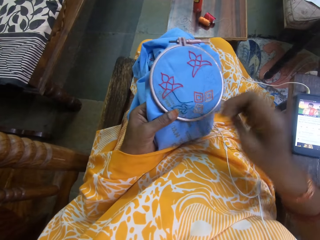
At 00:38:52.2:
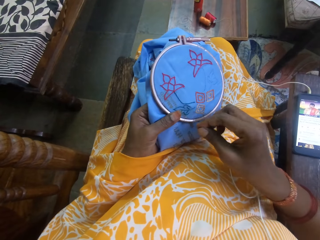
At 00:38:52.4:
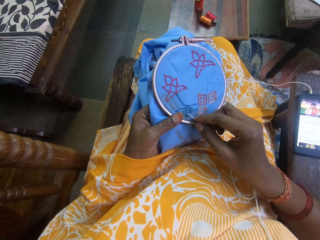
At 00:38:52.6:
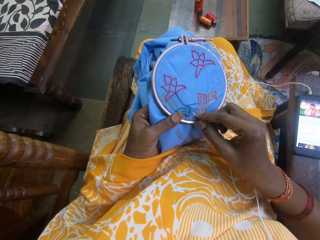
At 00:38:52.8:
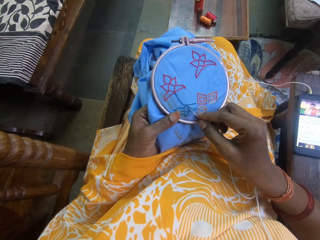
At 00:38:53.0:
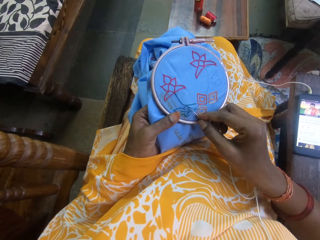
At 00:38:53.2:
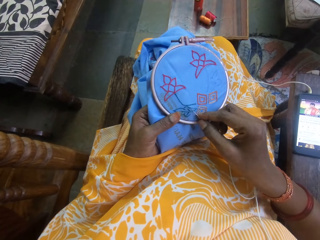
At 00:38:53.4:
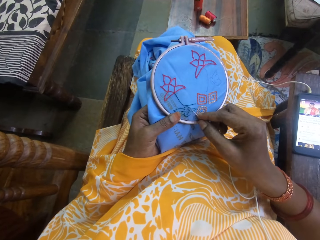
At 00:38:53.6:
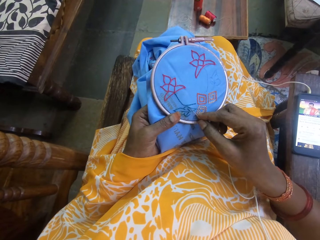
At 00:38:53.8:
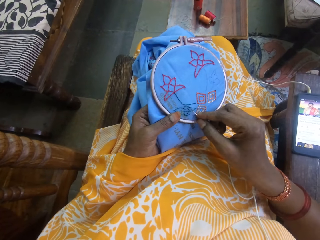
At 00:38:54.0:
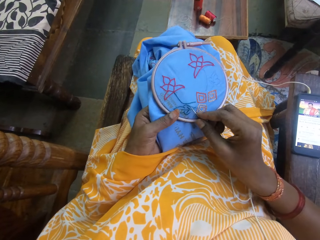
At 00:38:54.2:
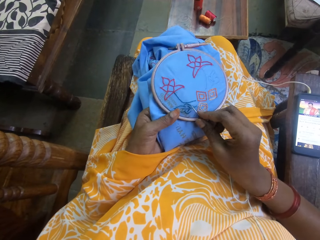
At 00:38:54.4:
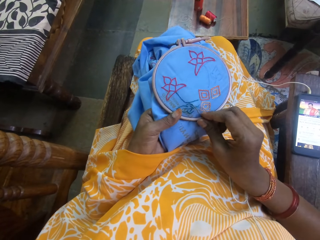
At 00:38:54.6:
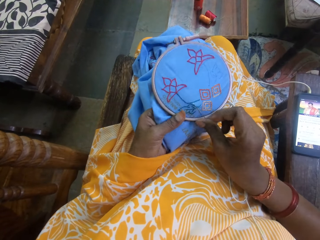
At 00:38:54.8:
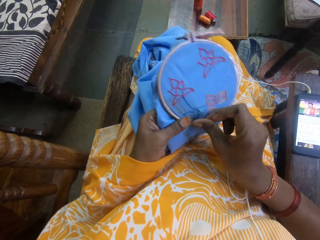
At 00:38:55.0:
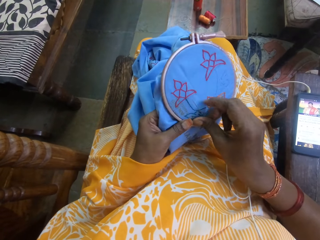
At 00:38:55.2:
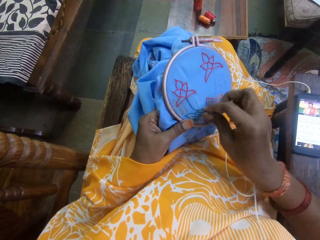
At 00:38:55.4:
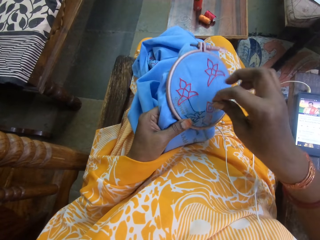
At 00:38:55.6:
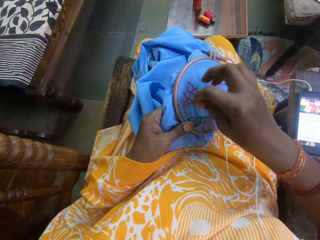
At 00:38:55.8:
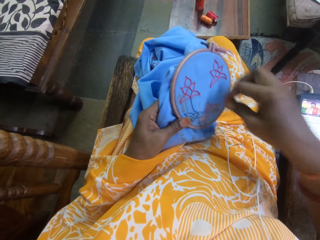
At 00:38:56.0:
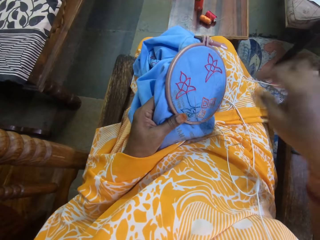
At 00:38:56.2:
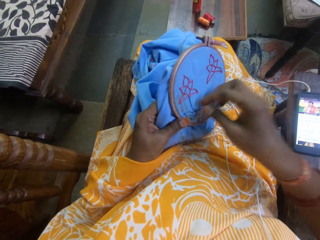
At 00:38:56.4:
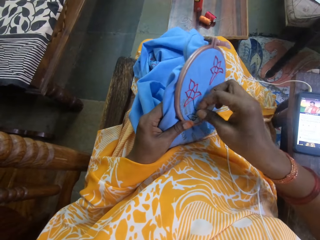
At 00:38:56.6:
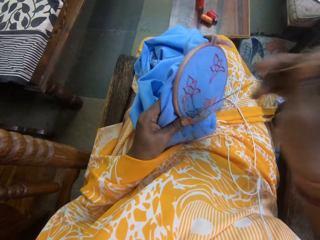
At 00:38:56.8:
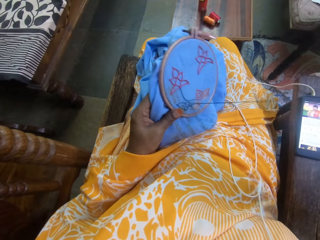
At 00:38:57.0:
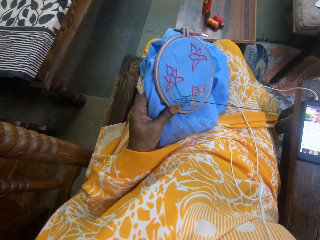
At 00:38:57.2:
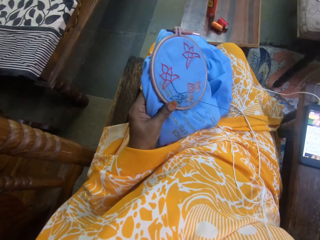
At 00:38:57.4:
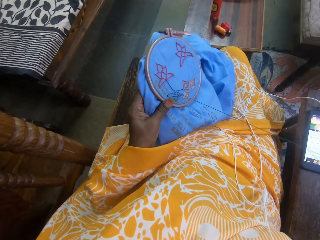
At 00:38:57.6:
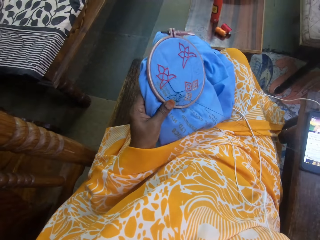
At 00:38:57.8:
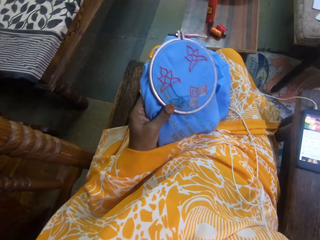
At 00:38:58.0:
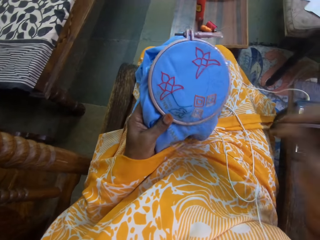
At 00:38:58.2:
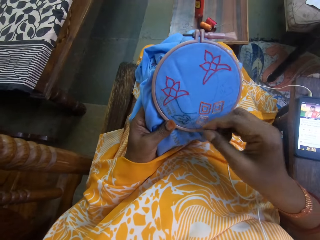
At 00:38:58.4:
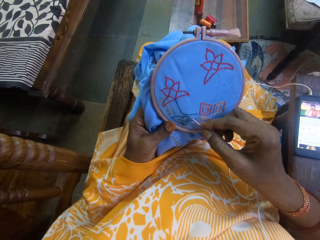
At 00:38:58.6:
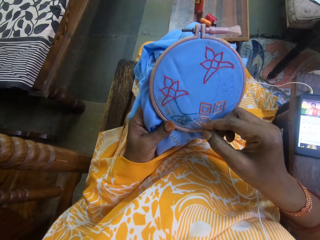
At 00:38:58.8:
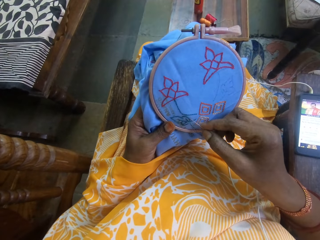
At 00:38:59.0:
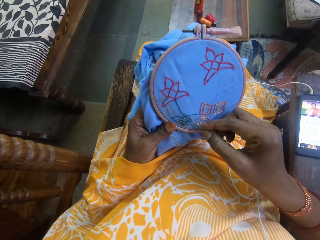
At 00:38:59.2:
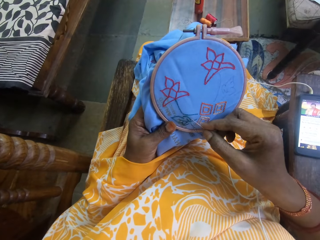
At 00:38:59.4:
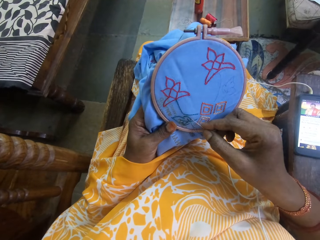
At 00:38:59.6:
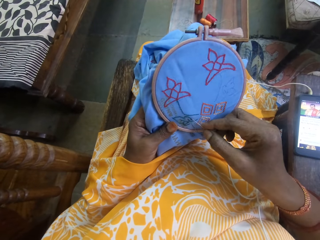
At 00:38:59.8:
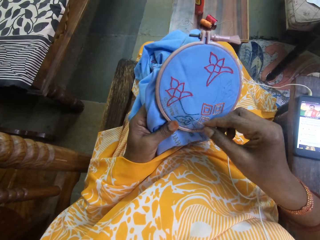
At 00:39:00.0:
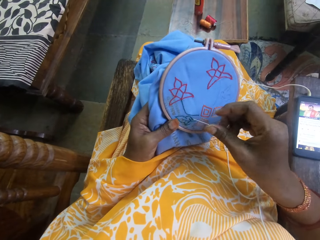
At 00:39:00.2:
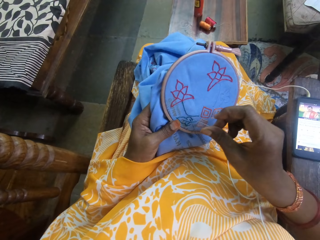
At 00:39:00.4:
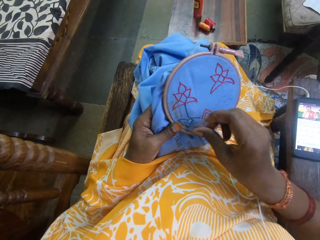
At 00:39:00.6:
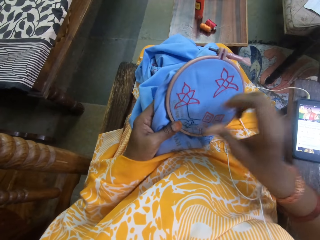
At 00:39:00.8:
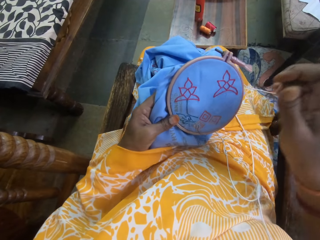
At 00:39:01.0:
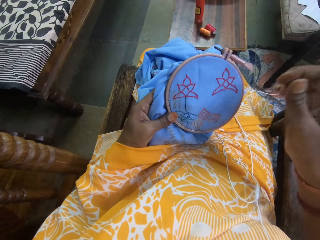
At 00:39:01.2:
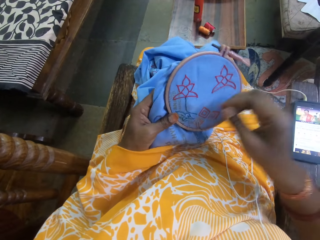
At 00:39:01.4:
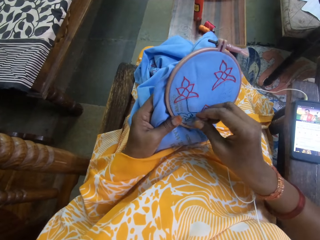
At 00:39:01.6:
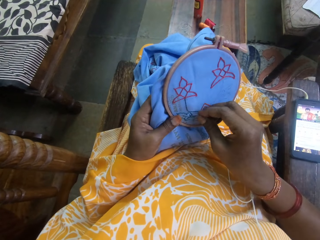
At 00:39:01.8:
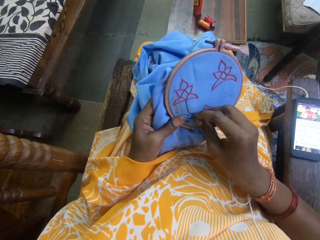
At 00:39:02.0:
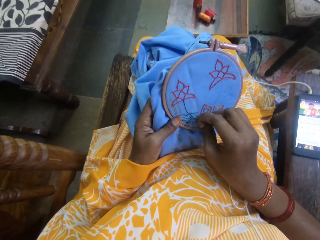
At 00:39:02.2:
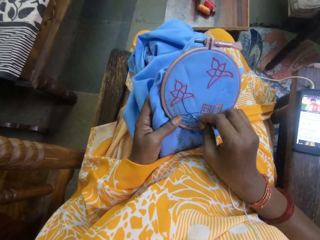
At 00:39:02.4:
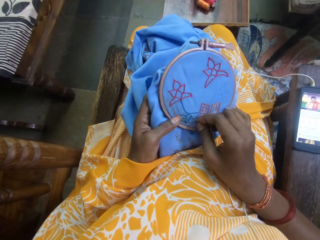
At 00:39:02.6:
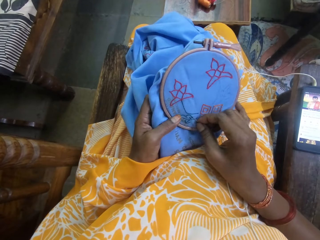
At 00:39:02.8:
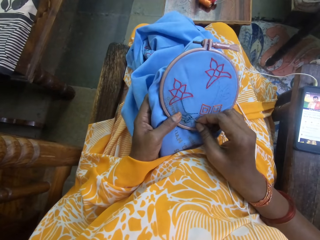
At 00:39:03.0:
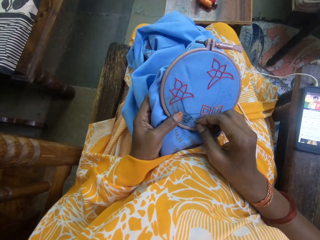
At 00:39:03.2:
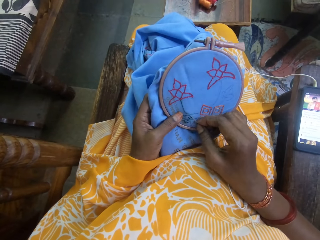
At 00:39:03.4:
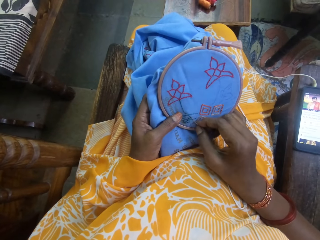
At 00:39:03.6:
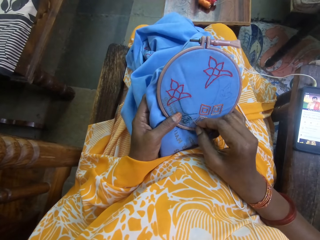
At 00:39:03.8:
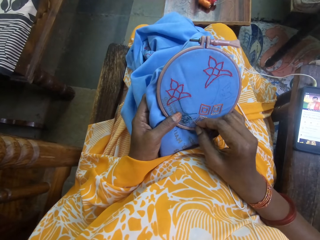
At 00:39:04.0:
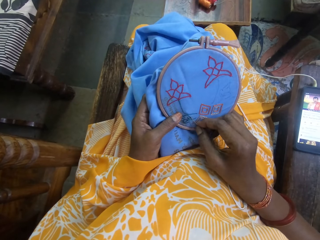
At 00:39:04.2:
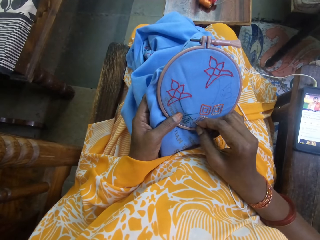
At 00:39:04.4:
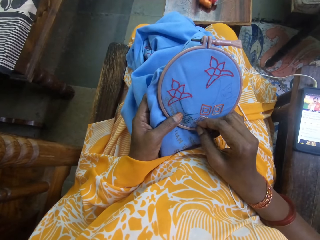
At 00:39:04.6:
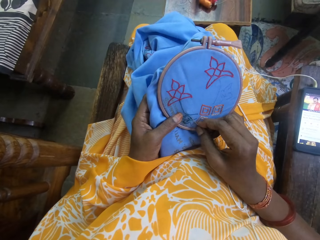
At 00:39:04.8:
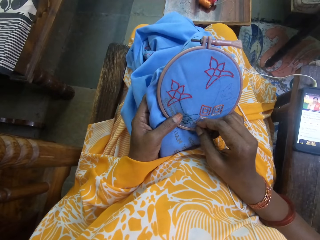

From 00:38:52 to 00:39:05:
The camera wearer holds the embroidery hoop on the fabric in her left hand. She sews embroidery designs on the fabric in her left hand with the threaded needle in her right hand. She turns the string on the knitting pad using her right hand. She pulls the string through the knitting pad. She sews the knitting pad using an awl and the string.

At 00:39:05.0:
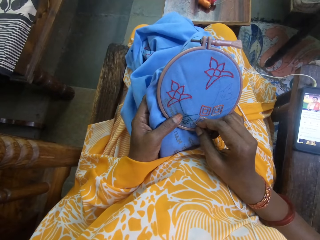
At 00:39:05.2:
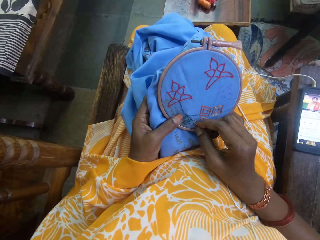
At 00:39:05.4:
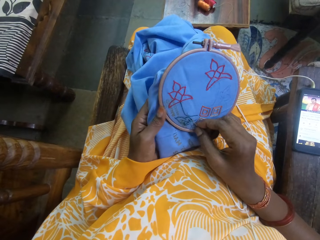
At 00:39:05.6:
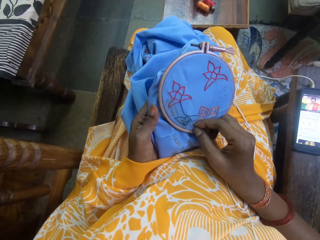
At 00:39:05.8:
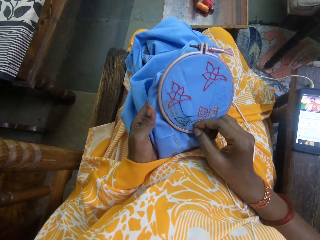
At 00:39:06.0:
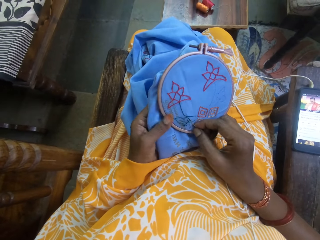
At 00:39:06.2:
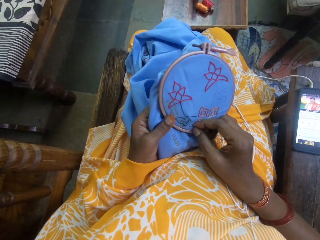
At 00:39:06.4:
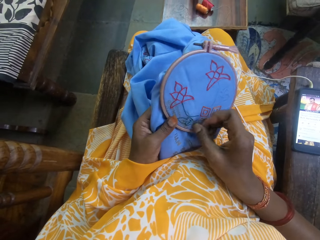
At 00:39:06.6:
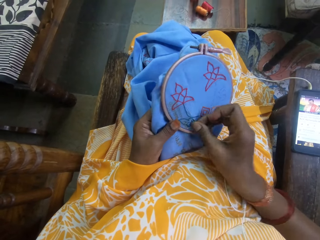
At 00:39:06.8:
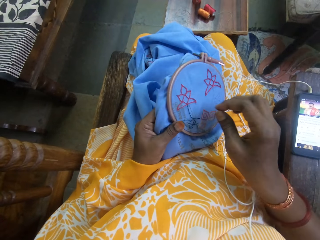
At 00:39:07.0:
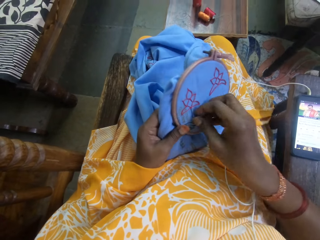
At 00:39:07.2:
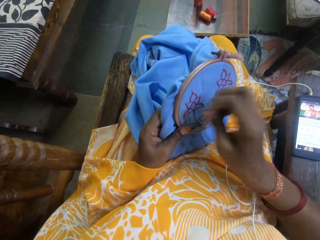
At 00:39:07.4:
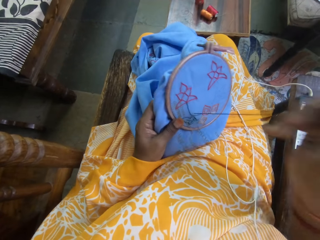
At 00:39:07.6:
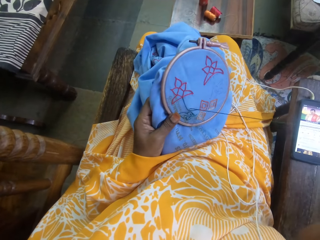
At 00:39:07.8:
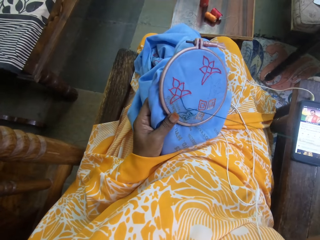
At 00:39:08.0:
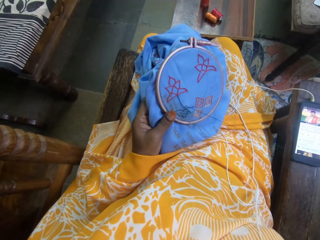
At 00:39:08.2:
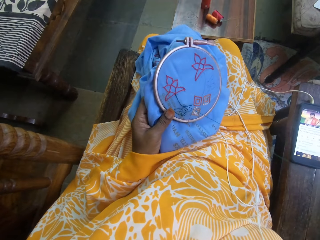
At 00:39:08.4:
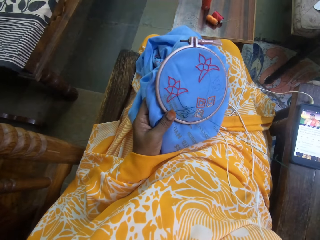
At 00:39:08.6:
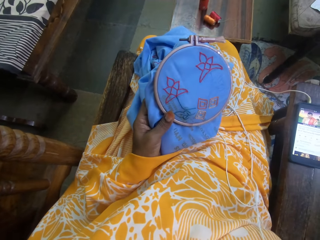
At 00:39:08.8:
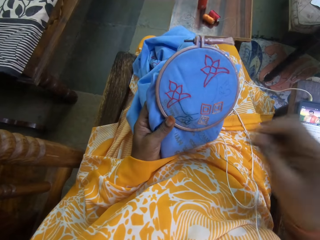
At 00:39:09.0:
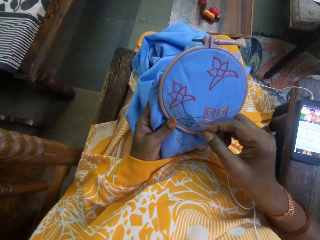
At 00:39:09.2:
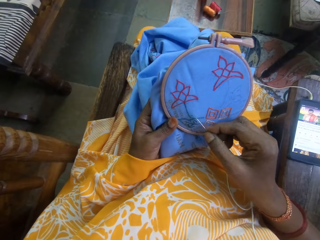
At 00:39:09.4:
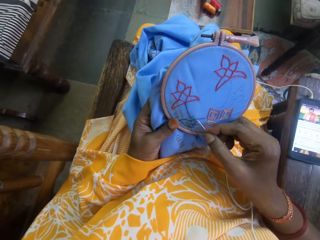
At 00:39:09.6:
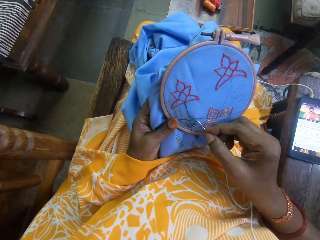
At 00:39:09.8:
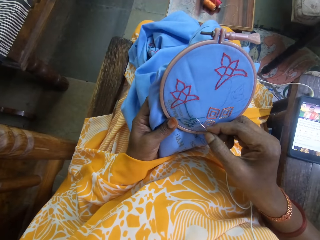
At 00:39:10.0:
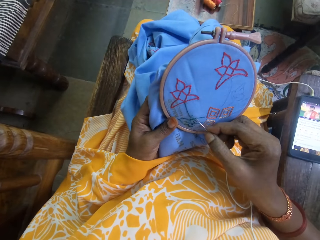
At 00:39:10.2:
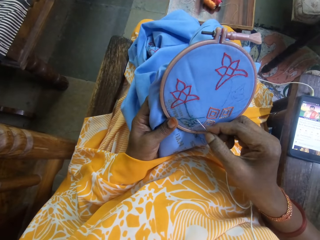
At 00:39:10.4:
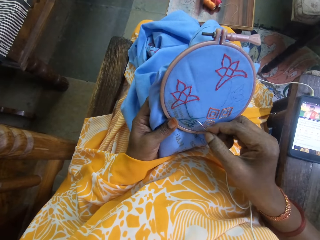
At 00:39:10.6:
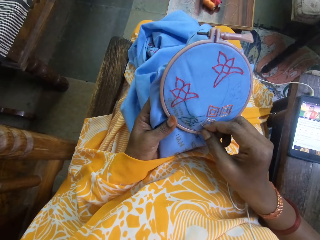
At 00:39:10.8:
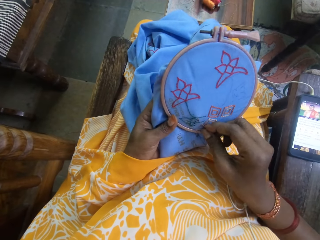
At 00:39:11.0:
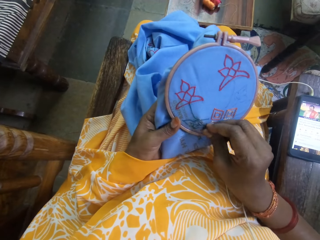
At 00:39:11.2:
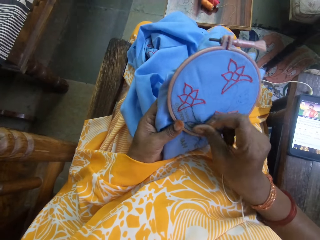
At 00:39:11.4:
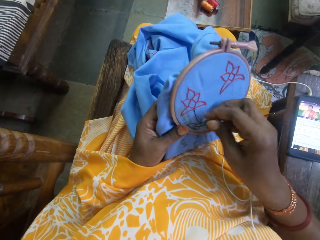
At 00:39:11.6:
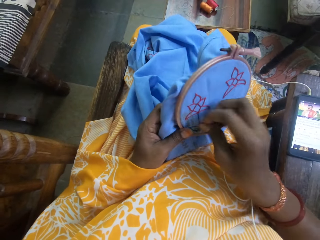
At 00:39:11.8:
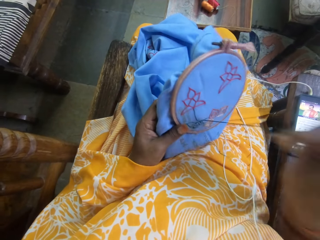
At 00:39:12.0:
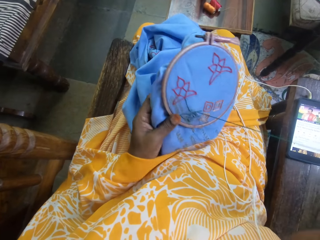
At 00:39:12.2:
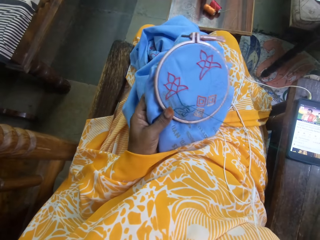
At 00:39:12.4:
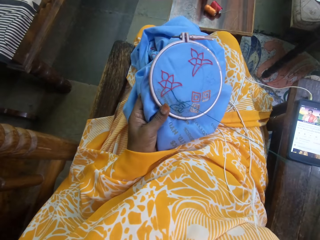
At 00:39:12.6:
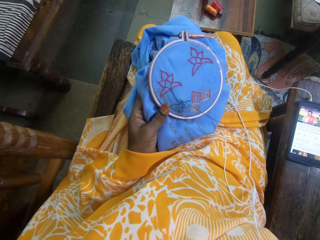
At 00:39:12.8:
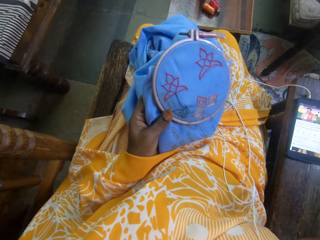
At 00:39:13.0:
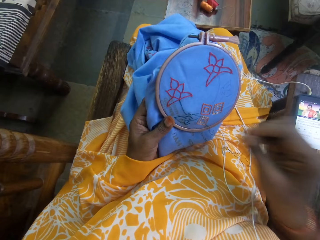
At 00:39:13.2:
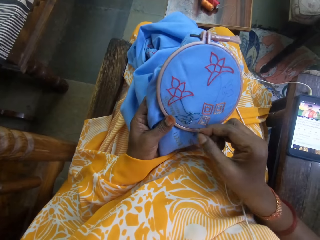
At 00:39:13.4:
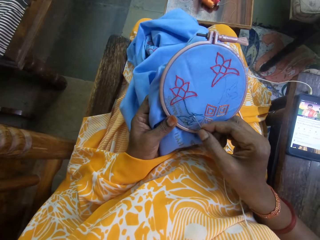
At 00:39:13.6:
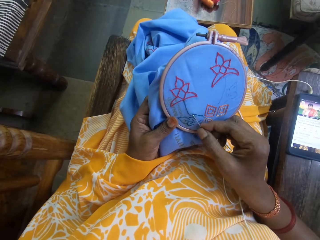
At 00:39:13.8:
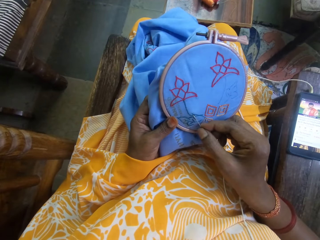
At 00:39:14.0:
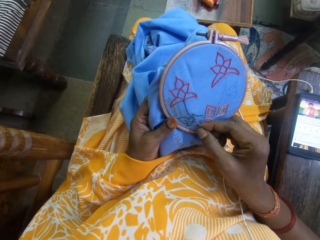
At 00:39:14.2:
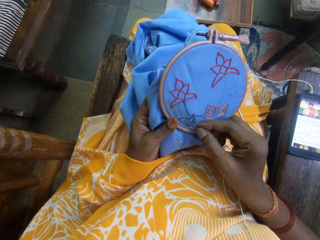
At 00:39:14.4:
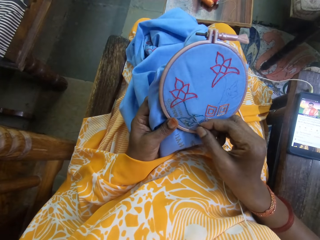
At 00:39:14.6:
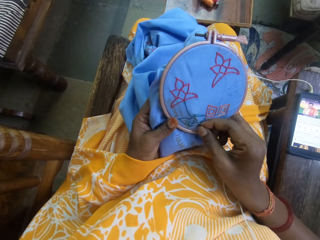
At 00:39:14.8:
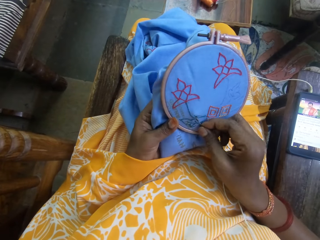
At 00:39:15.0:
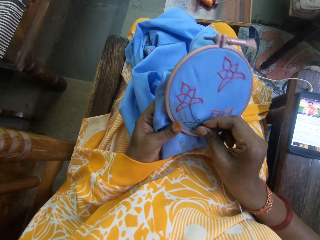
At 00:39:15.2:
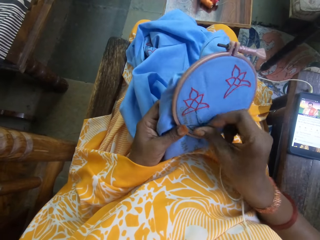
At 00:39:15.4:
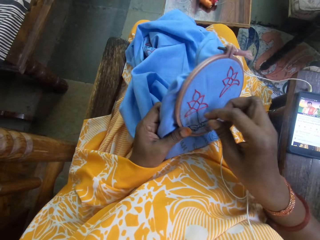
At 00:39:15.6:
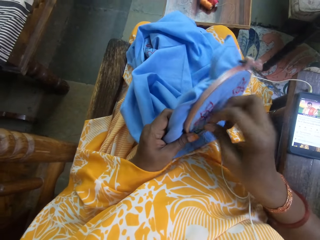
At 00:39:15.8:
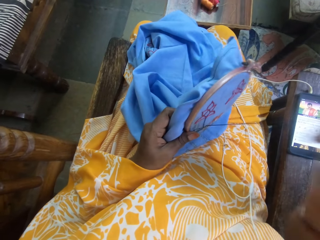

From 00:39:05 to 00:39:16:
The camera wearer pulls the string through the knitting pad. They sew the knitting pad using an awl and the string. They pull the string through the knitting pad. They sew the knitting pad using the awl and the string.
